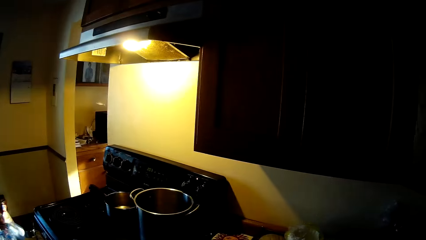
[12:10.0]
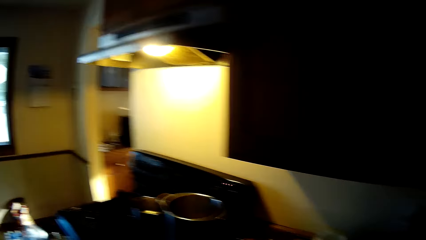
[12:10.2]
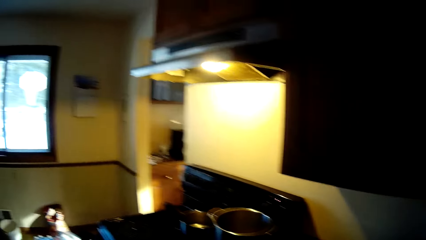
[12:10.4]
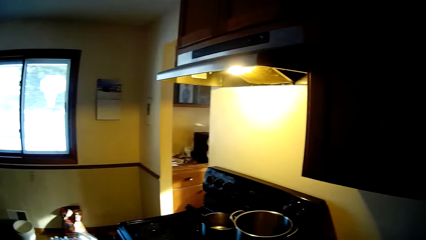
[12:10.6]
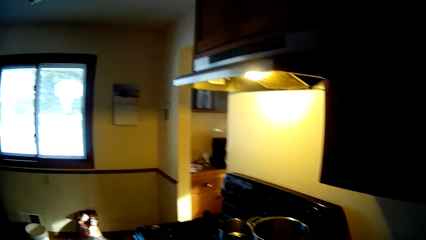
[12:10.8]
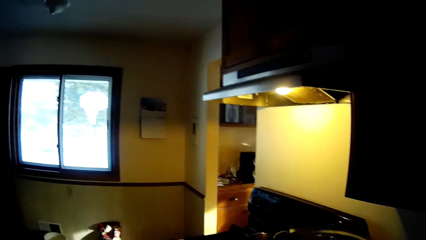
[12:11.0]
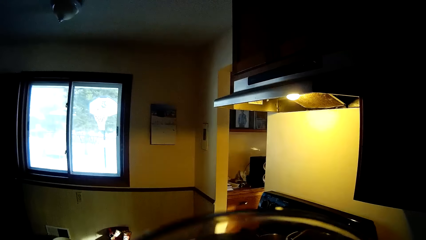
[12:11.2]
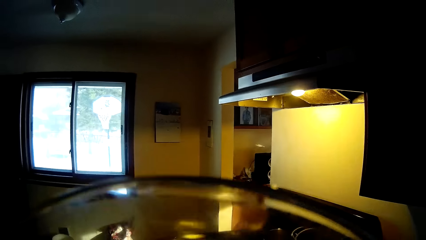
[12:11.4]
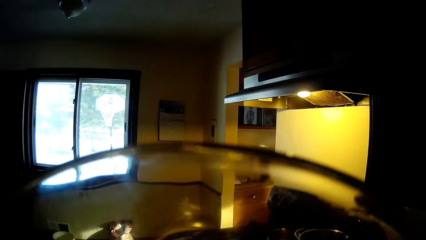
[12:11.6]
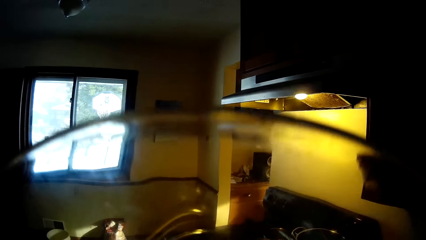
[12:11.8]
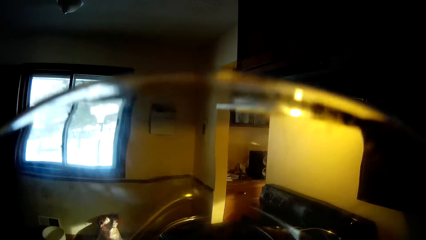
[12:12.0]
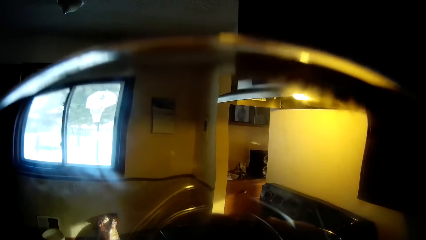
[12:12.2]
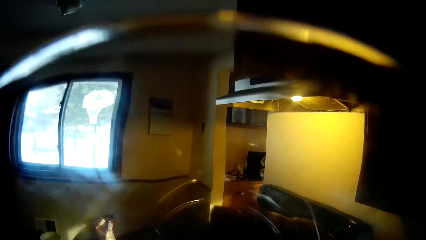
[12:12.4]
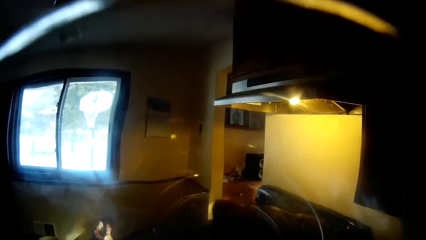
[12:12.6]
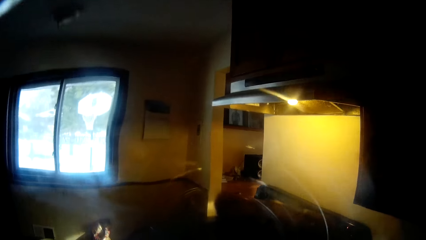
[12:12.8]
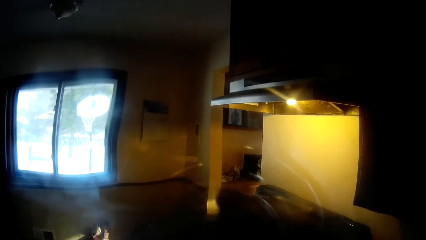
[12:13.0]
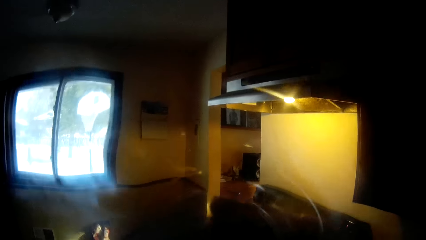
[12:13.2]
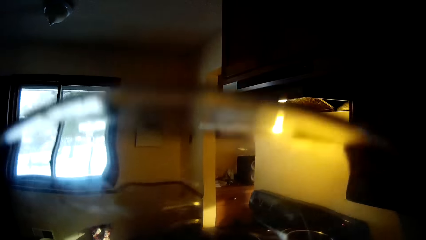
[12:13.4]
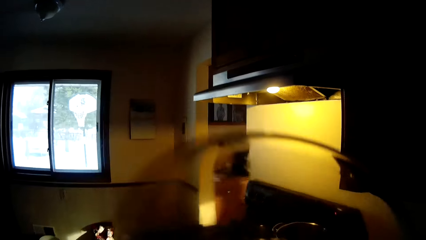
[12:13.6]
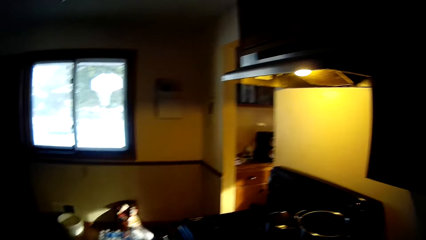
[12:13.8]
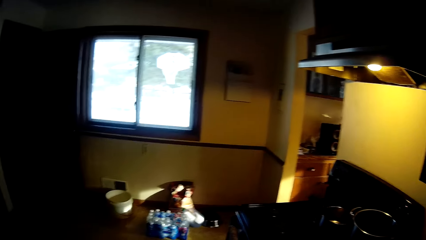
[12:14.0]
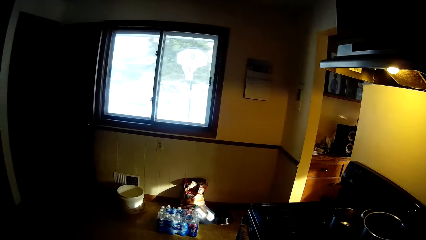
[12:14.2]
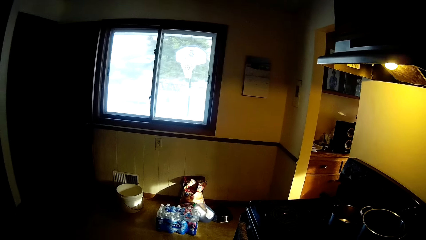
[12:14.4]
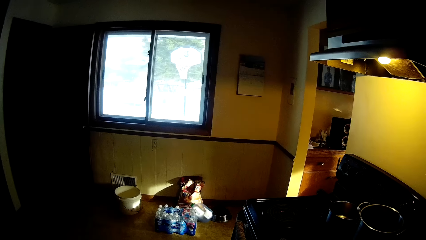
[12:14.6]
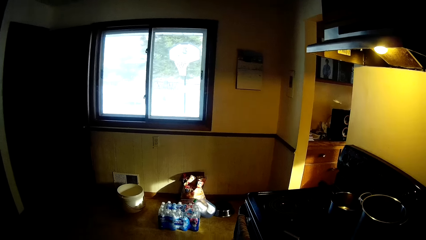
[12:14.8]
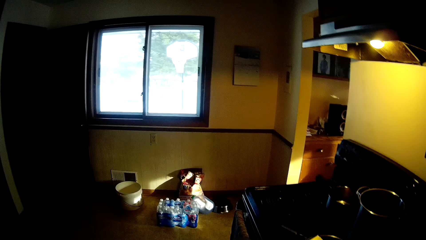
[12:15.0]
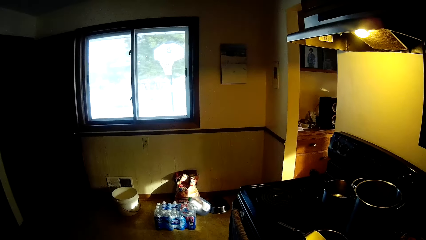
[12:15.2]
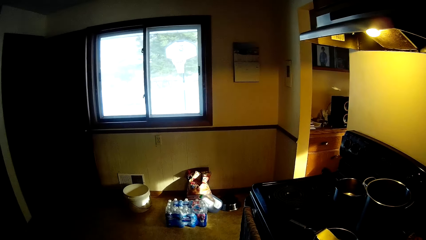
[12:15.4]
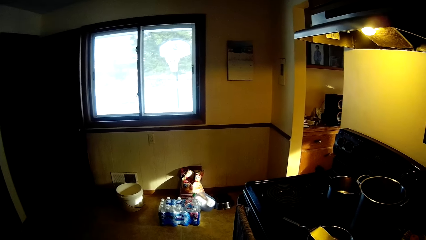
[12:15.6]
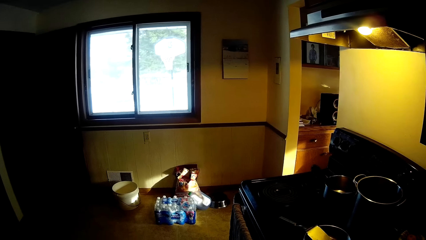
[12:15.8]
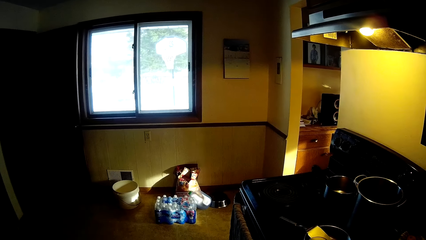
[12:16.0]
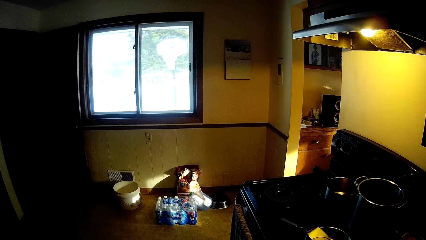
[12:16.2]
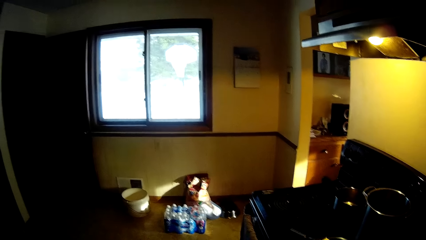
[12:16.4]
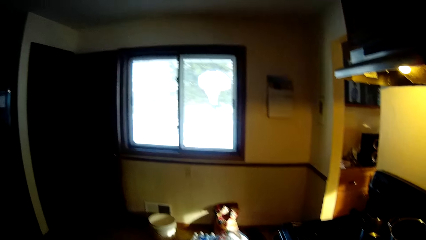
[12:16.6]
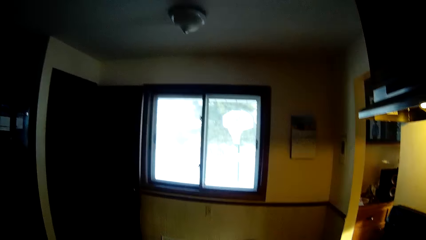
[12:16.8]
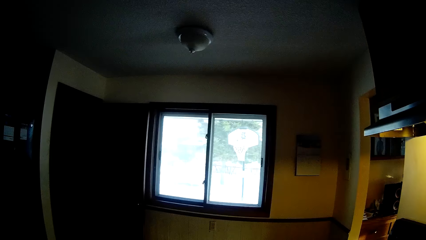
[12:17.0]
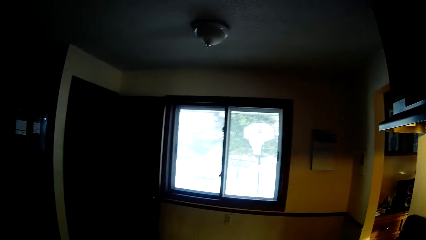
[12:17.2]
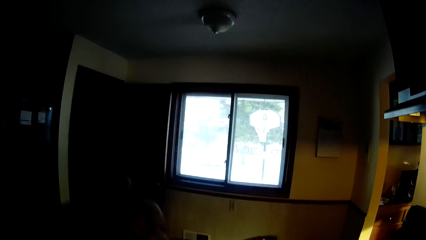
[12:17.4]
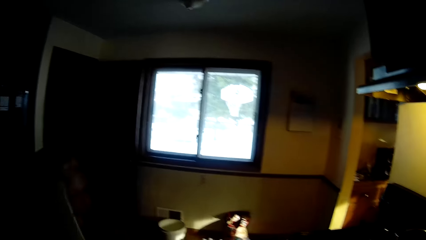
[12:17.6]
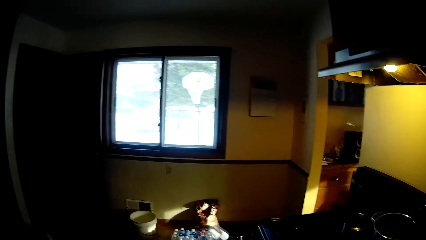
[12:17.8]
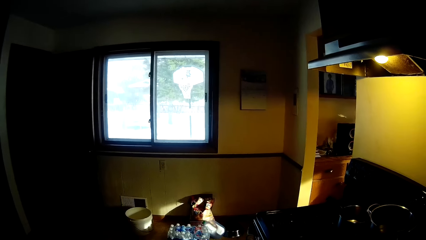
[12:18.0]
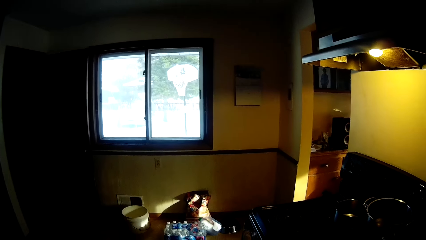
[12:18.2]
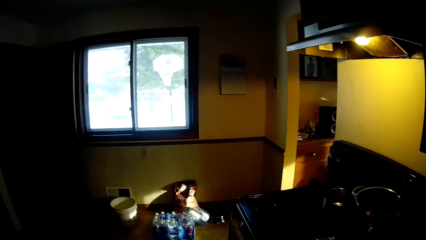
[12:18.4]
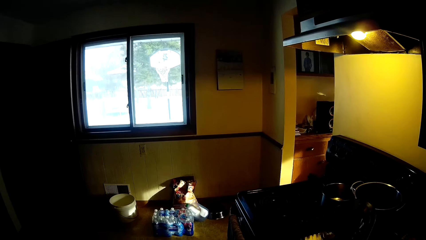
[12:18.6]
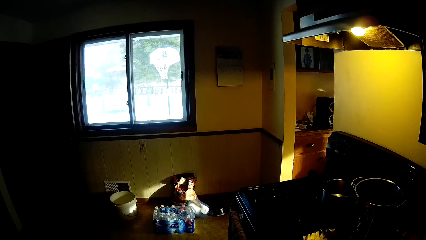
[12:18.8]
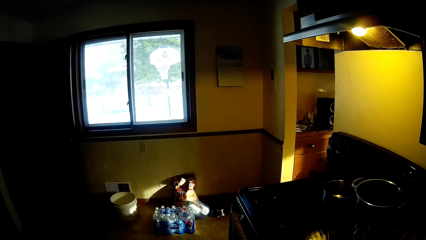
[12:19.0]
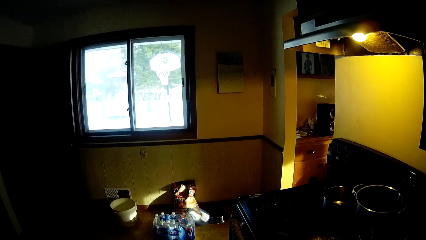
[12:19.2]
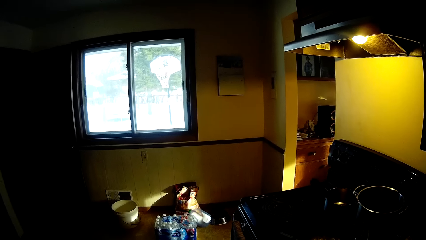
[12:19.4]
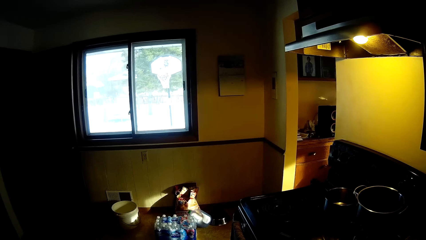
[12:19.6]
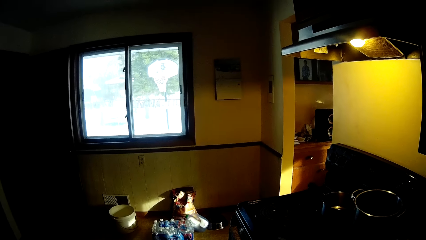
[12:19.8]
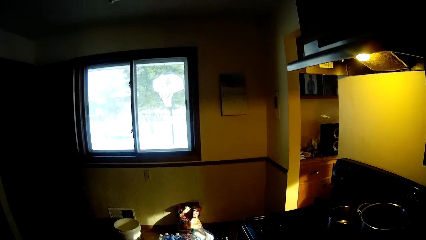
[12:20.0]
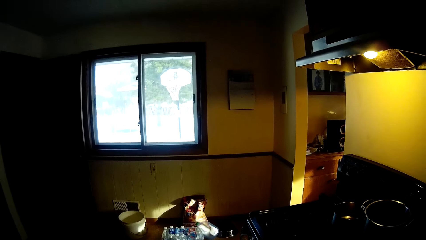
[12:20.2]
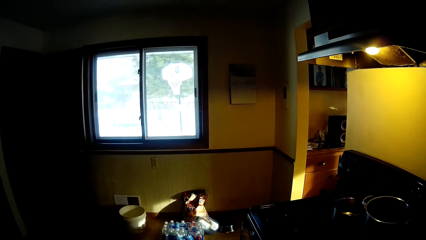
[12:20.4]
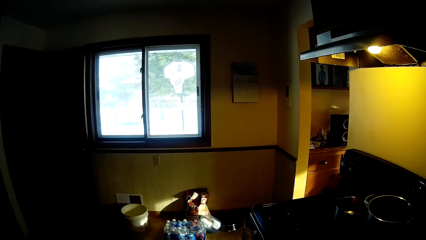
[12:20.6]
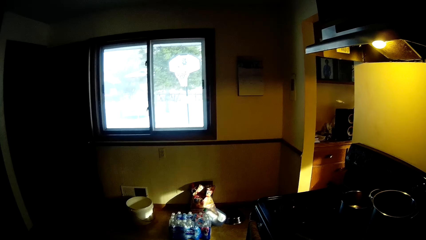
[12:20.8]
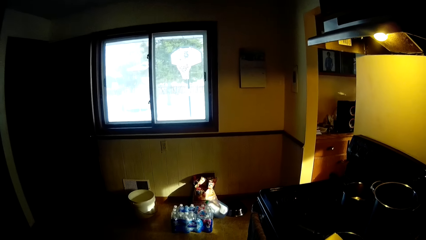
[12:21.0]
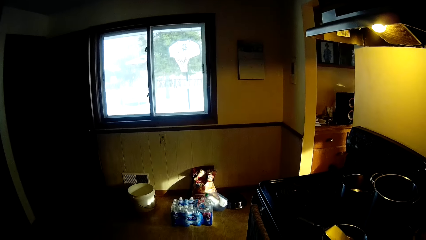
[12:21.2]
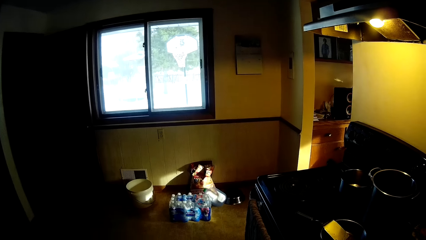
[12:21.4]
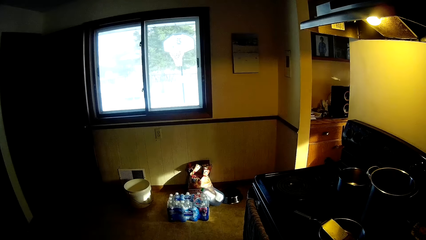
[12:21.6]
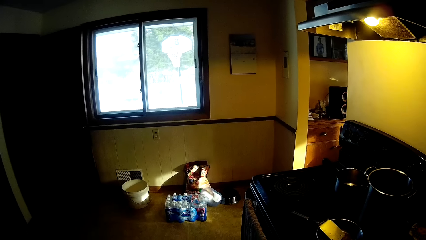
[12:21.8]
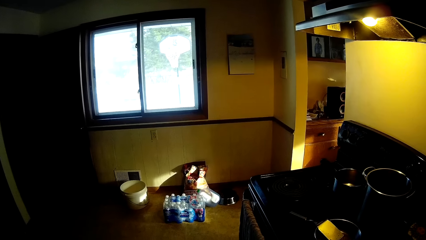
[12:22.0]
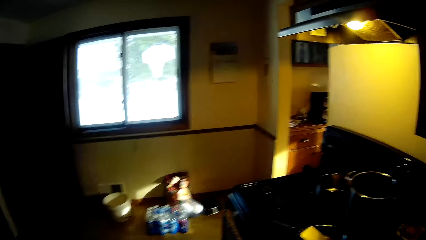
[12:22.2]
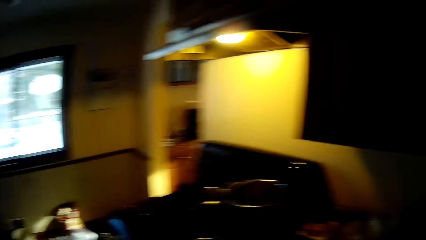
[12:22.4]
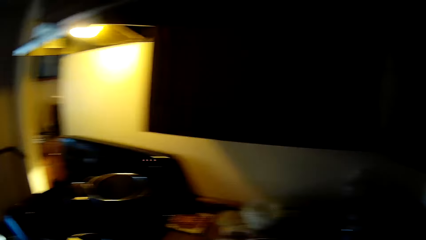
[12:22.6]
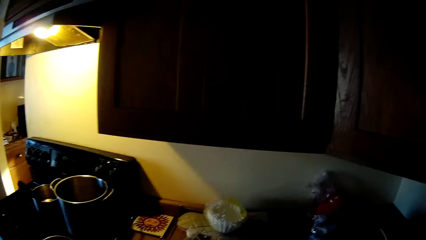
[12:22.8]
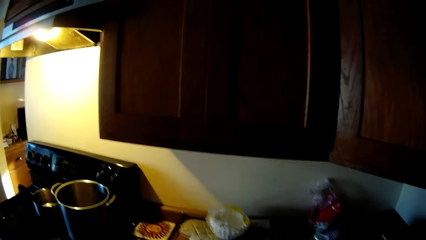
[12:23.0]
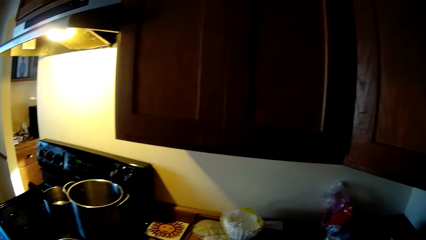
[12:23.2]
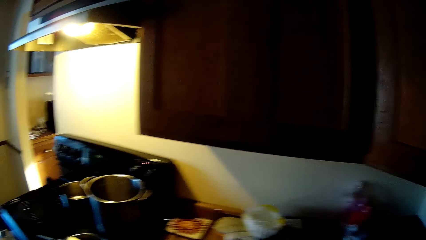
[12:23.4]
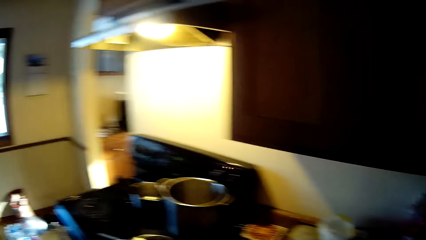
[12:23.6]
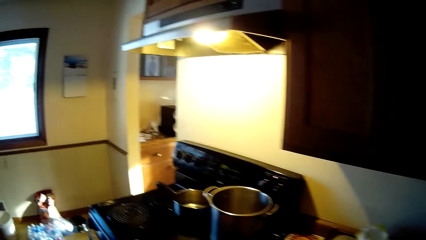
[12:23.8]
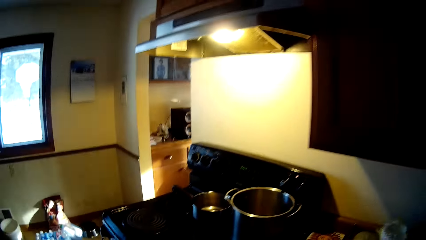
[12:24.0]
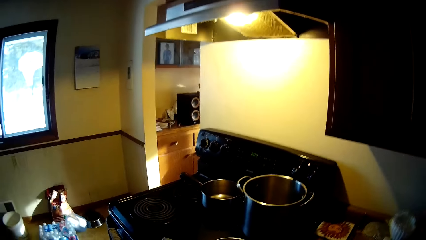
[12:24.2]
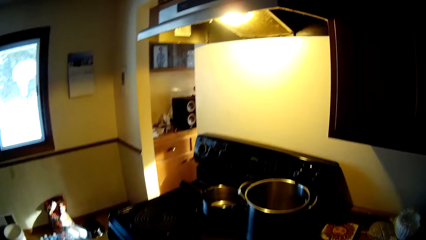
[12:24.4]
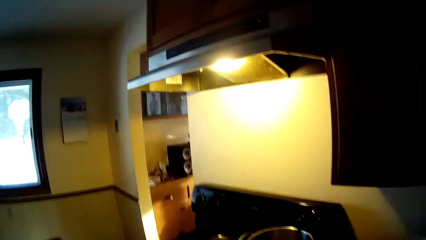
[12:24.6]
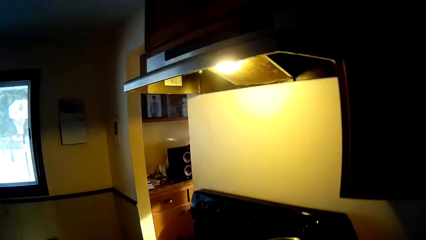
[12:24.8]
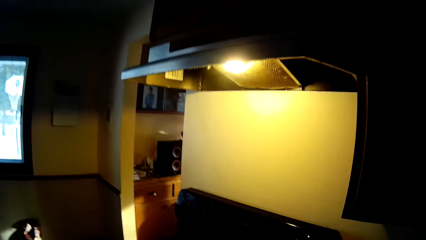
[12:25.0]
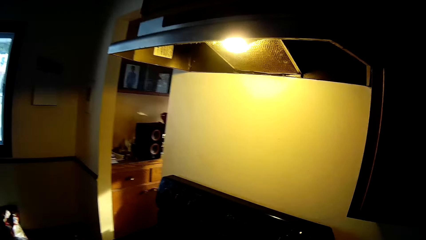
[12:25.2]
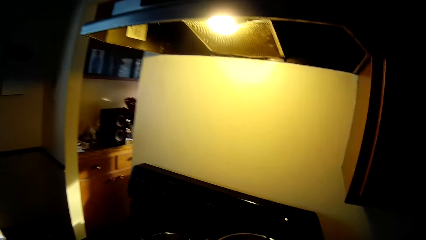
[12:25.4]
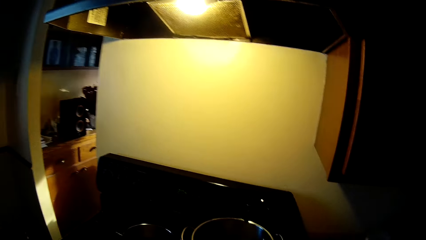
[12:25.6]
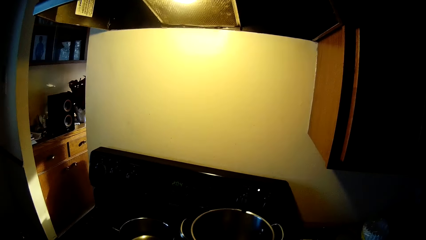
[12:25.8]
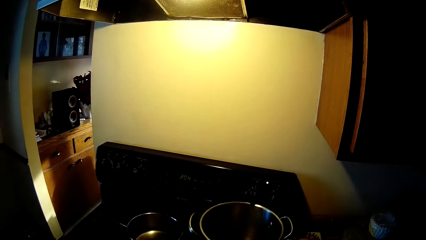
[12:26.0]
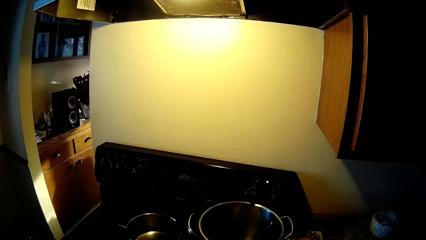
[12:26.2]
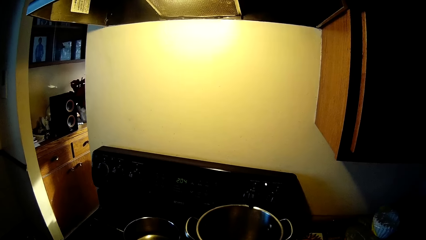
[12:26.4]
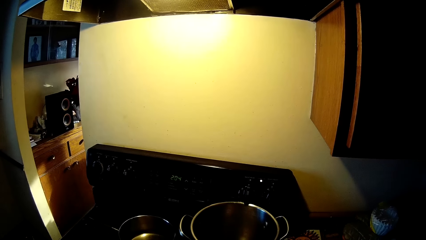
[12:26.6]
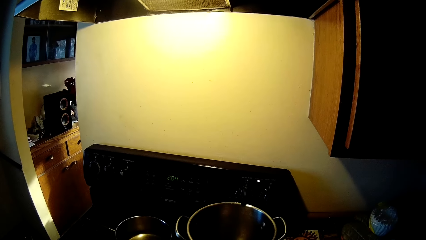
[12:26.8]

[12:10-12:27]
The camera wearer holds a white plastic container close to his face. He puts down the white plastic container.
